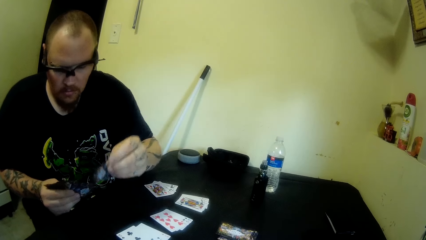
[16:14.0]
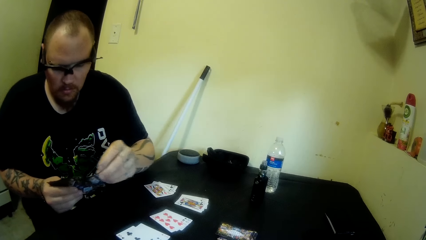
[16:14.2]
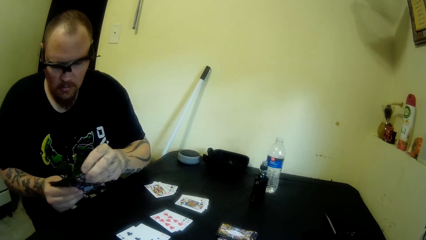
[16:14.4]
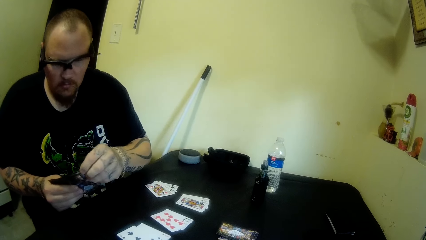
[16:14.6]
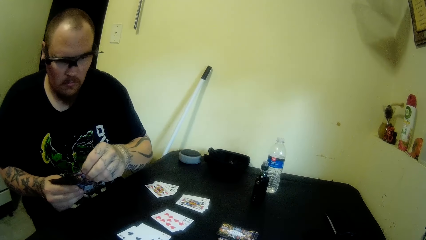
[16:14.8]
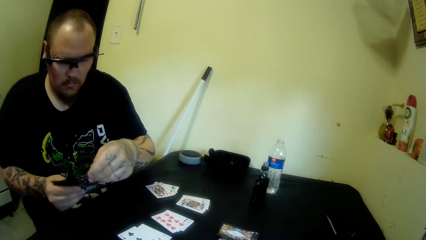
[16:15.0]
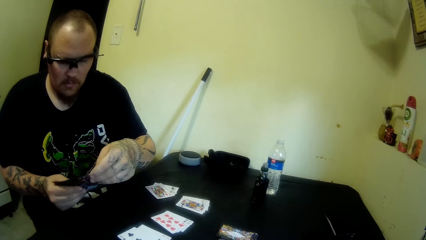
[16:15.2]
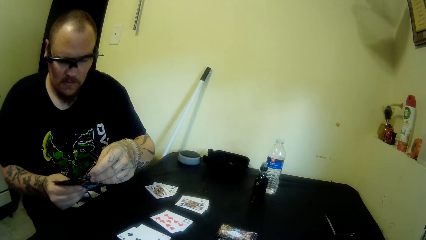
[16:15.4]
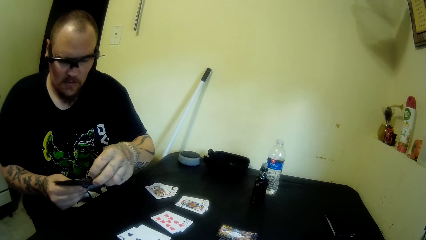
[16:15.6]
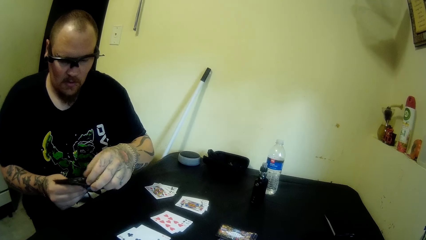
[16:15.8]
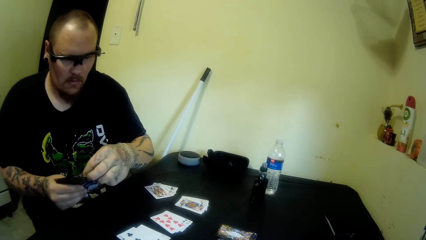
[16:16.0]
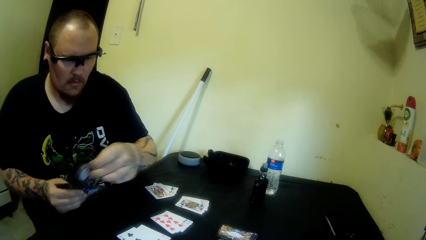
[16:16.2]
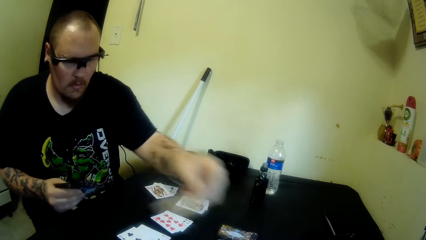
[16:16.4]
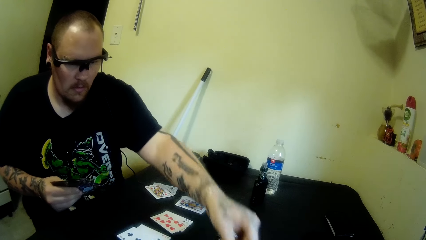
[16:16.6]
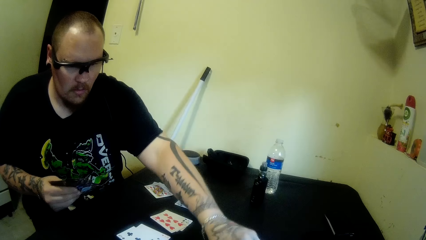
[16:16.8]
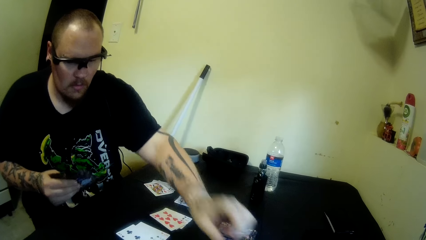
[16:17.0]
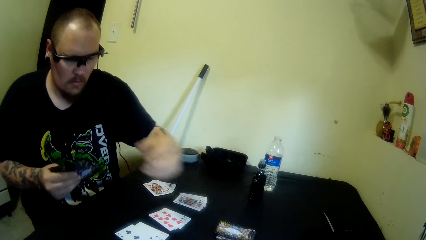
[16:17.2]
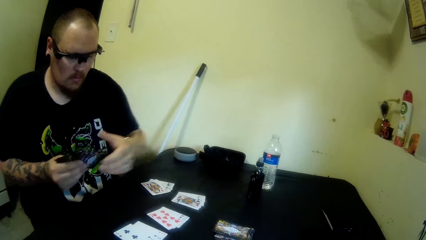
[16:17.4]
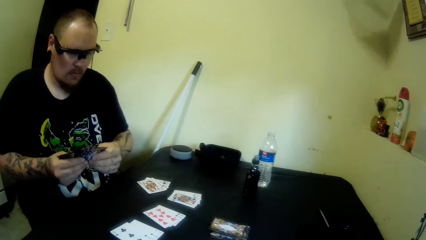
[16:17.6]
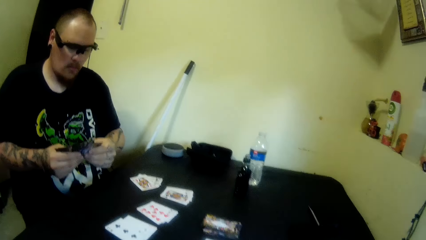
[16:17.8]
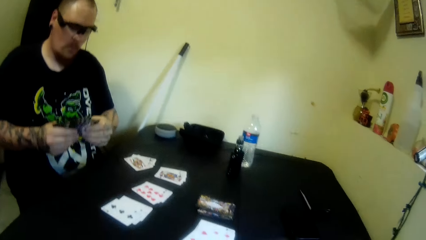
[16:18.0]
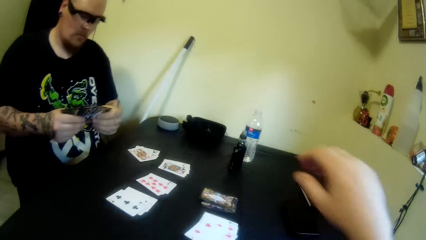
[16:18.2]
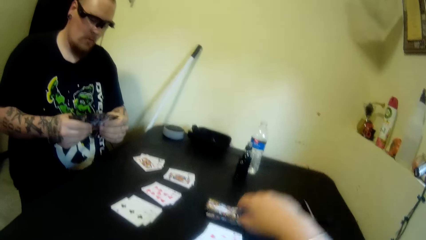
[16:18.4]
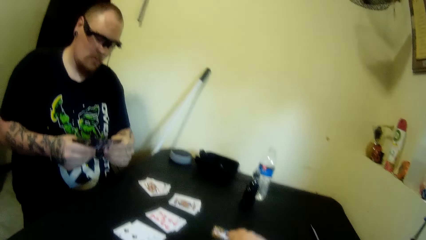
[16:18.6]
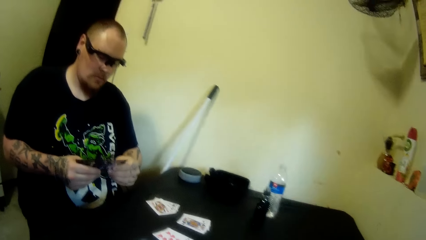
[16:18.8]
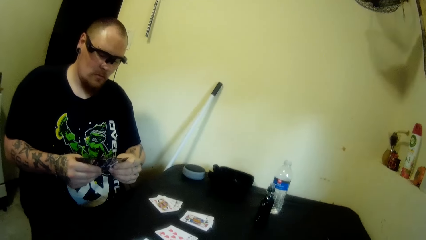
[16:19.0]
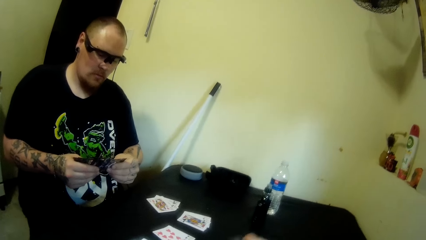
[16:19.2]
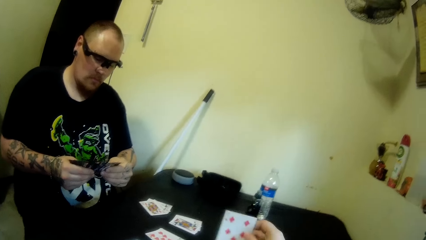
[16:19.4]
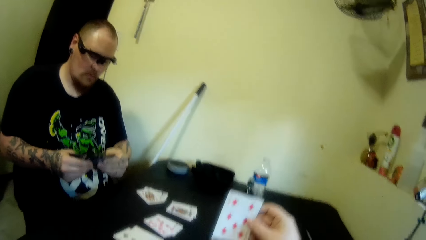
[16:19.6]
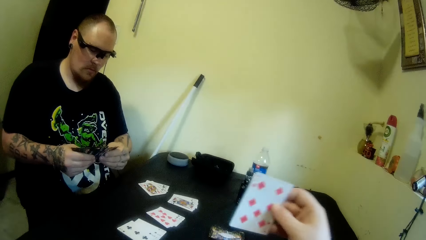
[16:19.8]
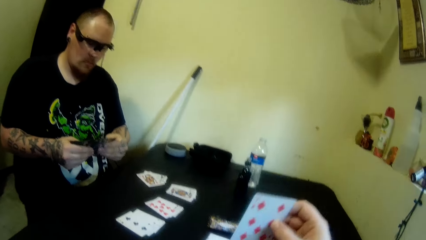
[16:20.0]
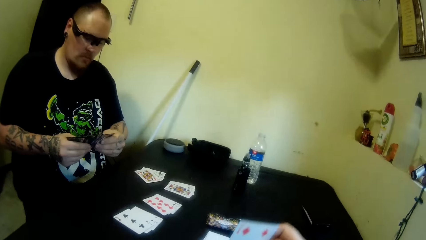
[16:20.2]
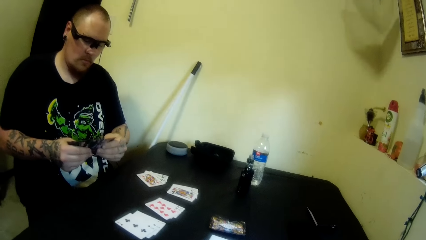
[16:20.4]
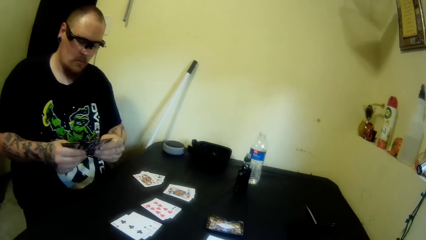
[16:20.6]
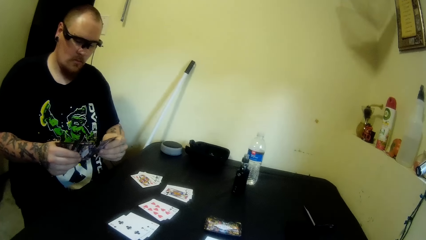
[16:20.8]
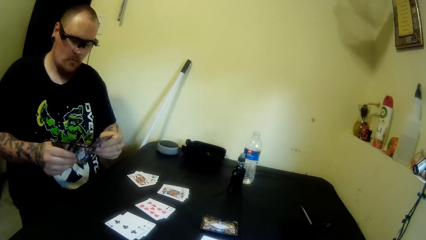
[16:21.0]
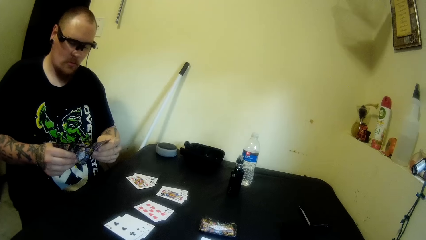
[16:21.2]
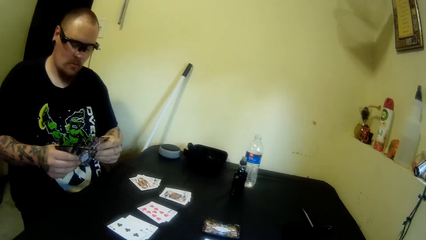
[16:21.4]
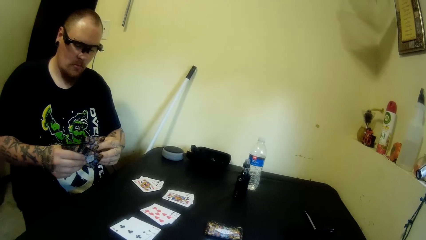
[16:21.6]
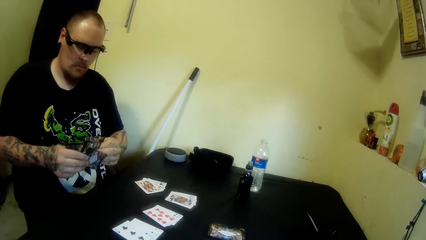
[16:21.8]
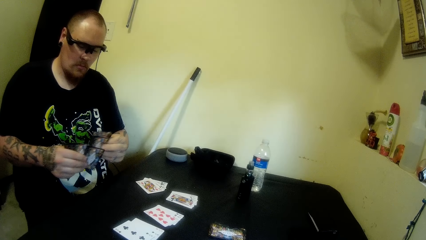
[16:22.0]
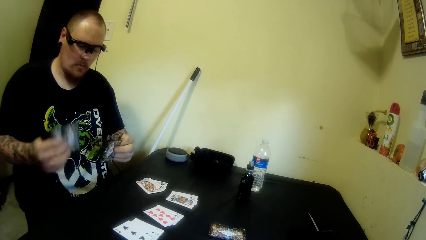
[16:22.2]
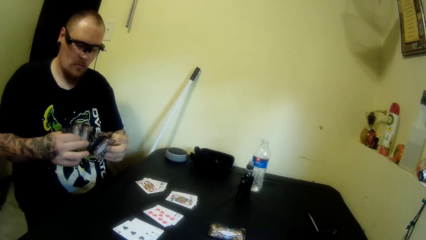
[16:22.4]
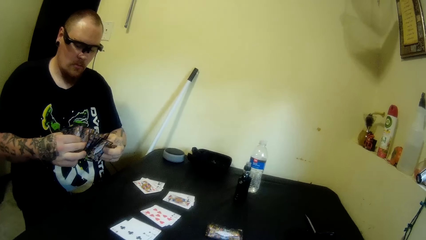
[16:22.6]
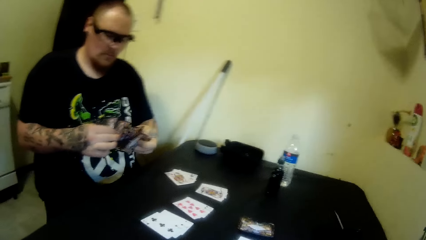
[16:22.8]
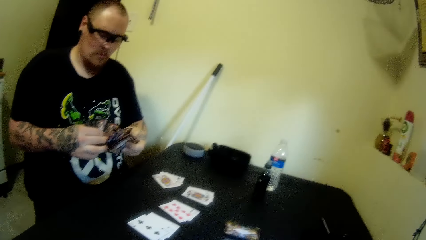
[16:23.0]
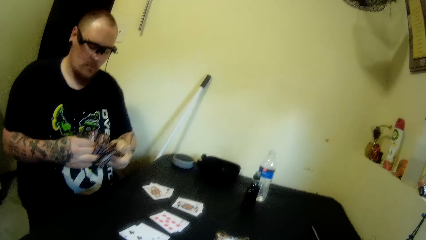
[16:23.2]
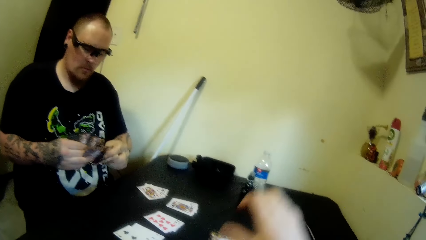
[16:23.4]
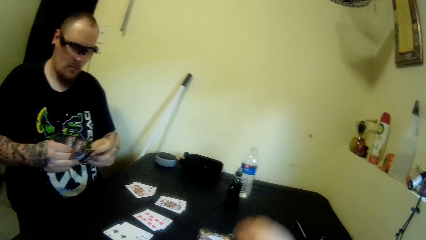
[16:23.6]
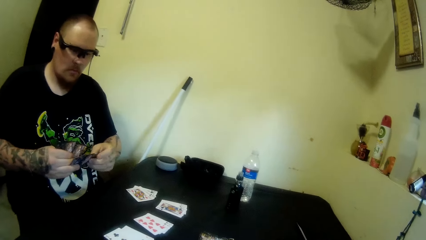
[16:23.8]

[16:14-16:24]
A man drops a card on the table with his left hand. The man moves the playing cards on the table. The camera wearer picks up a card from the table with her right hand. She puts the playing card on the table.

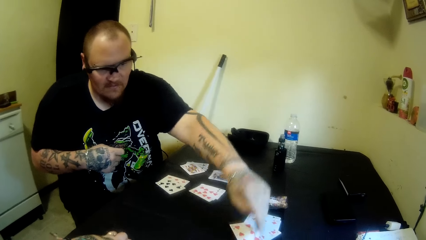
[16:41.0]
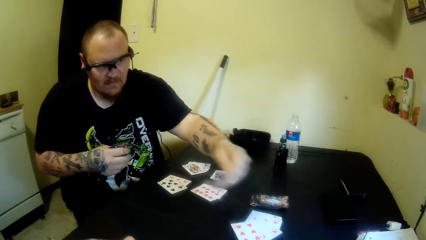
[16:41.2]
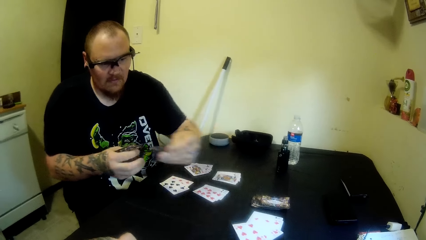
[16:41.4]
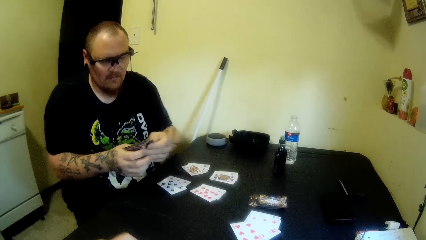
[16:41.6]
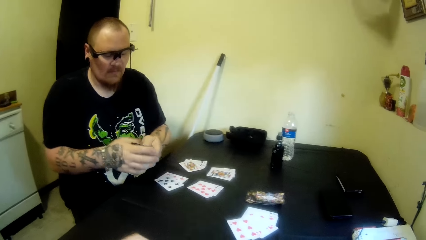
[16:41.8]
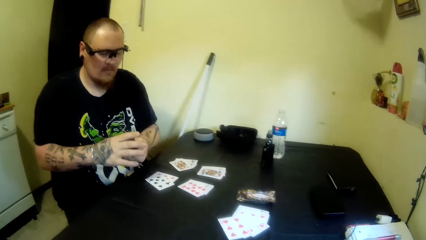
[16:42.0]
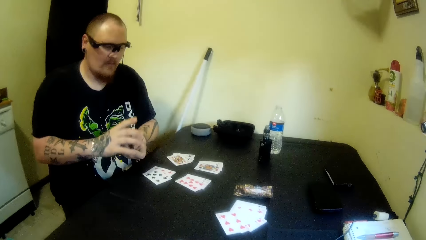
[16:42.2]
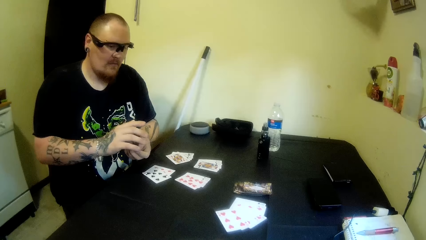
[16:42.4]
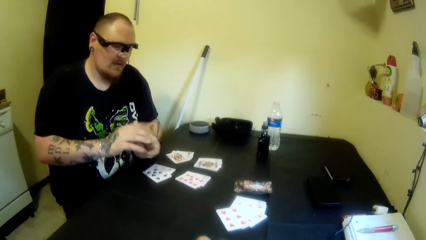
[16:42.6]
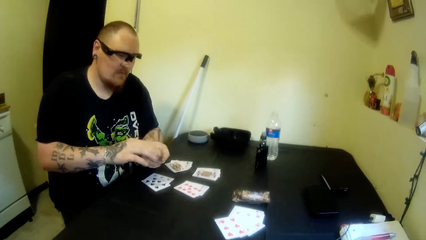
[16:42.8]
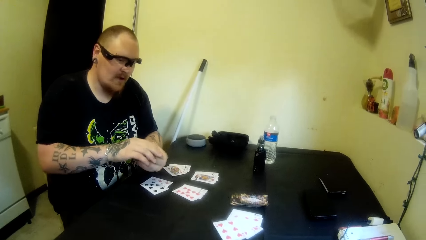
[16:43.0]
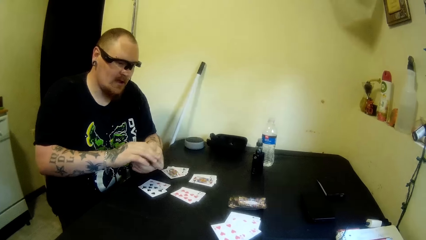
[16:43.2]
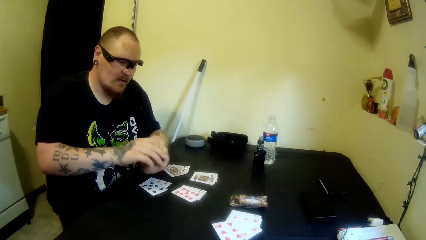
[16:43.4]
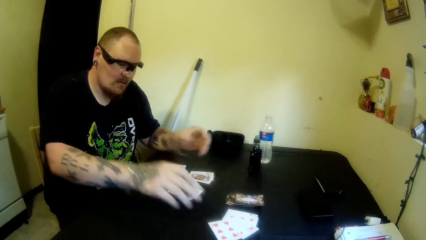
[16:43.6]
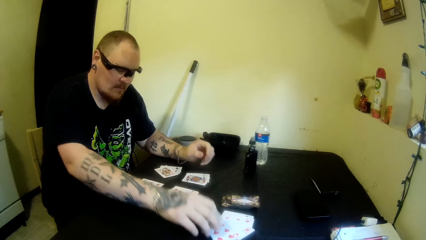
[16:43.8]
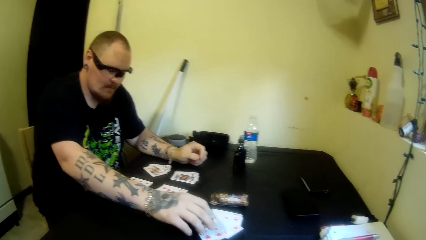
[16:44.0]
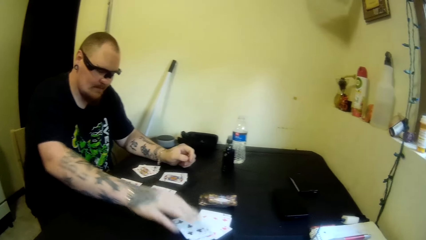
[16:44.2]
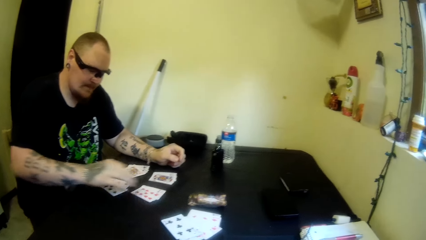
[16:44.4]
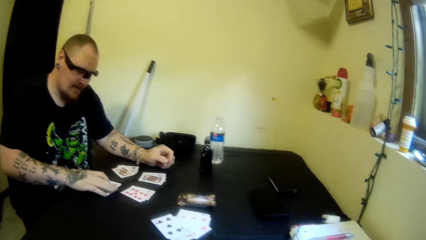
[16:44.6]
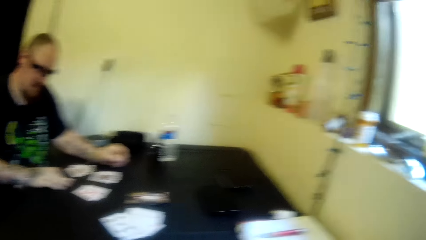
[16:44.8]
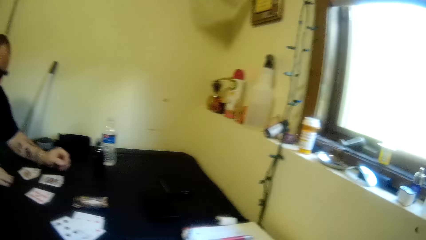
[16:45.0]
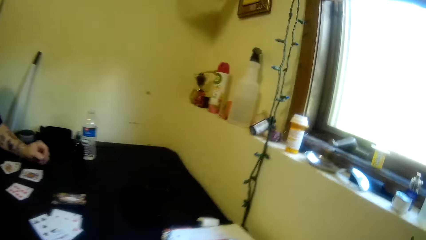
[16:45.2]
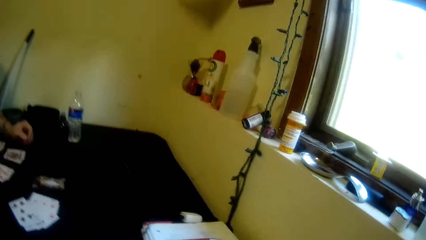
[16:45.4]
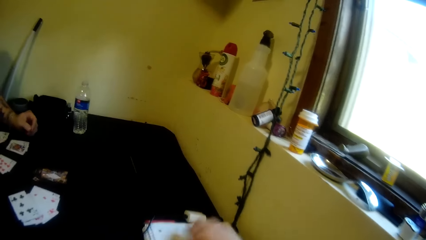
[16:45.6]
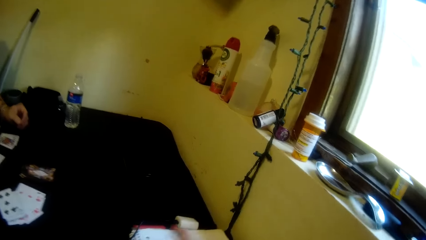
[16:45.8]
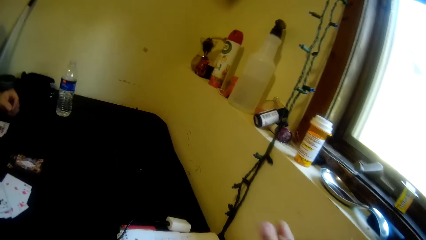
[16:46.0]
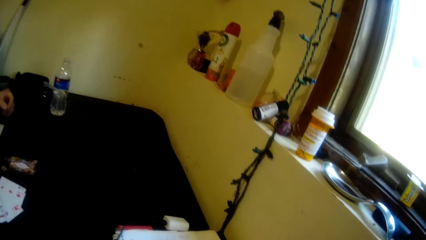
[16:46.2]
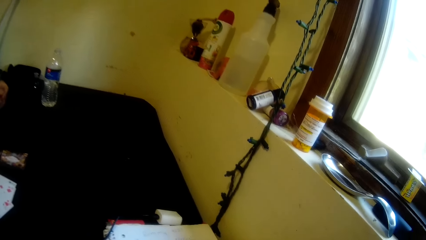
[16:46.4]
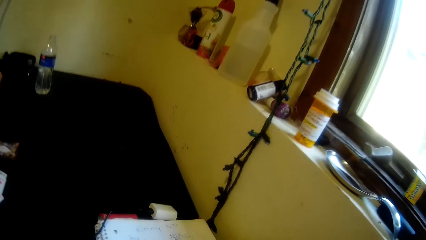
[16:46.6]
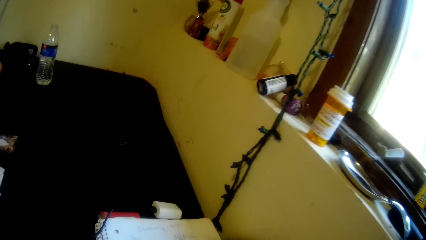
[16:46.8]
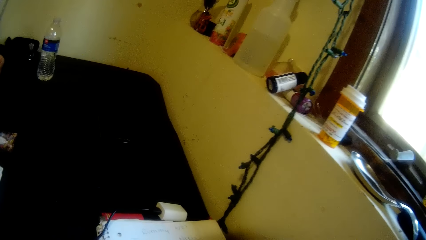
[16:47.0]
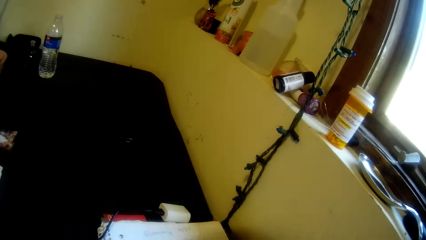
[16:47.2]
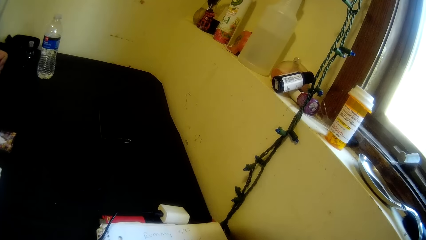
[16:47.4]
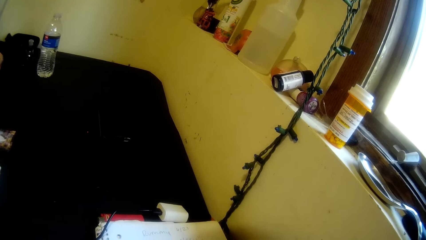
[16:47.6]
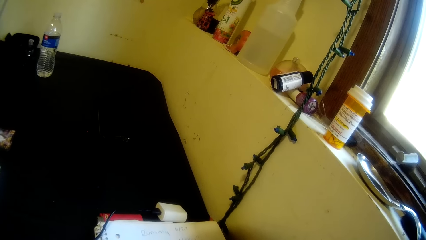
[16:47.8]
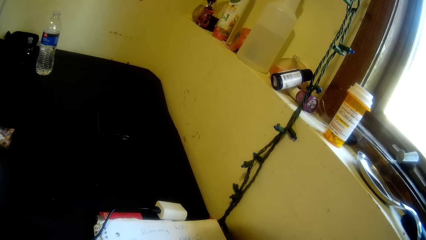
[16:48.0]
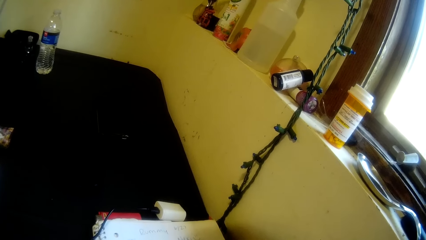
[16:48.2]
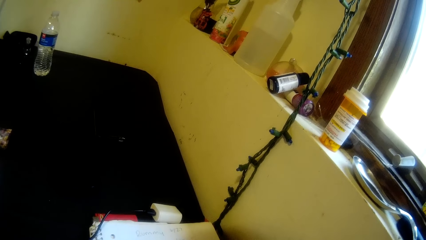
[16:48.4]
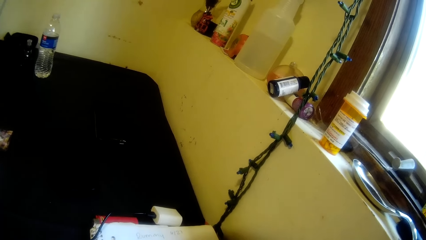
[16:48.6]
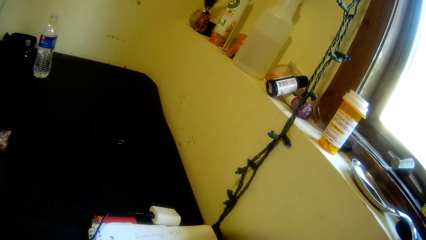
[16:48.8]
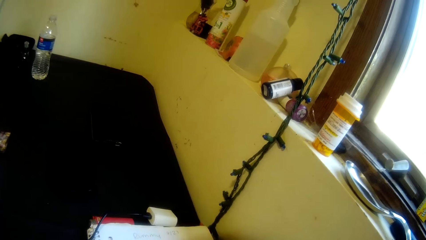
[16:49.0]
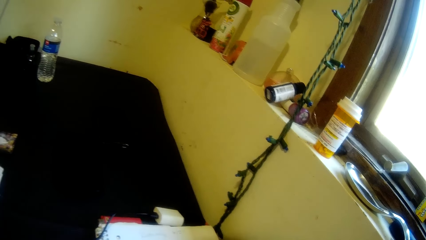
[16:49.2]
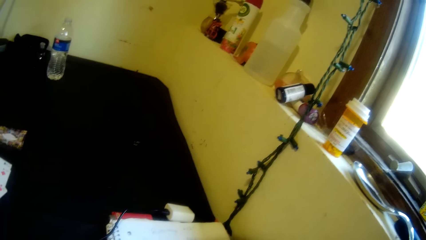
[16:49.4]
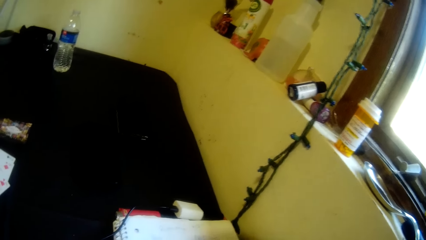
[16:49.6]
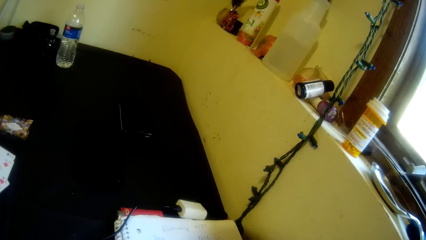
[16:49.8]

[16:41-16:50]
A man picks up a card from the table with his left hand. The man arranges his cards with both hands. The camera wearer puts the playing cards on the table. The man drops the cards on the table with his right hand and picks up a card from the table with his right hand. The camera wearer picks up a pen on a book from the table with her right hand.
